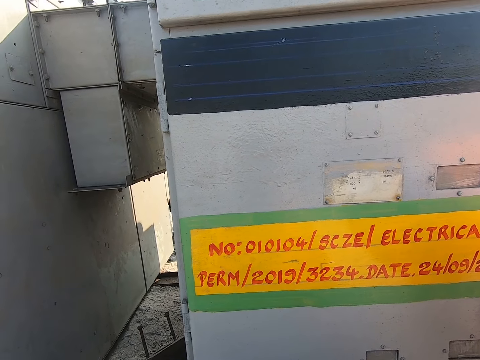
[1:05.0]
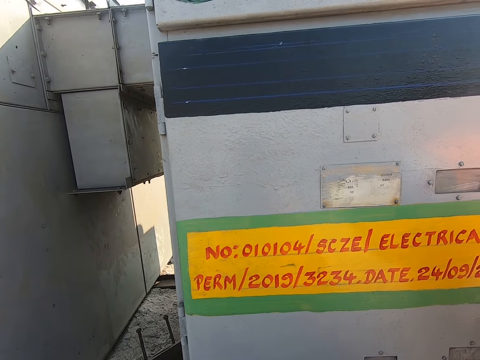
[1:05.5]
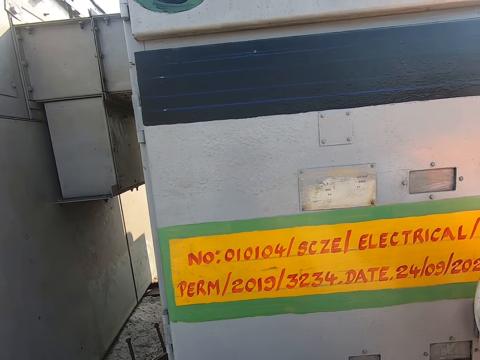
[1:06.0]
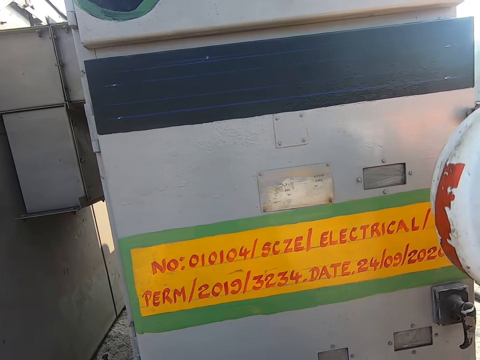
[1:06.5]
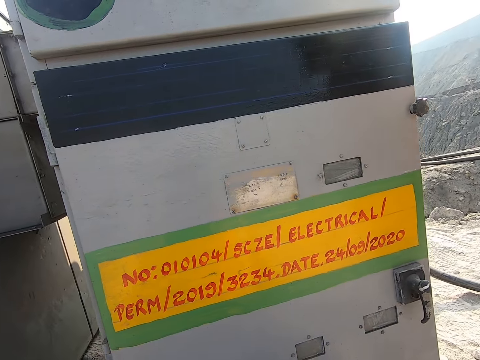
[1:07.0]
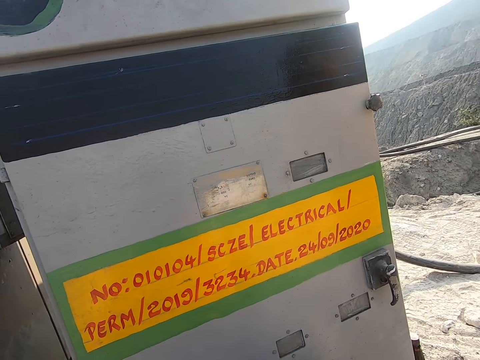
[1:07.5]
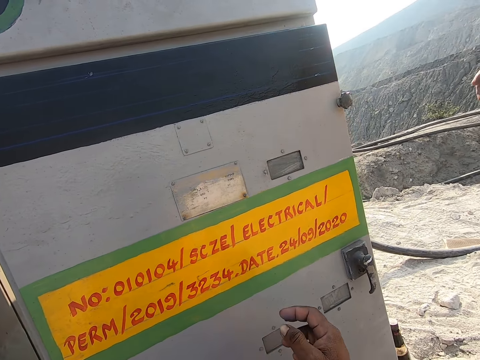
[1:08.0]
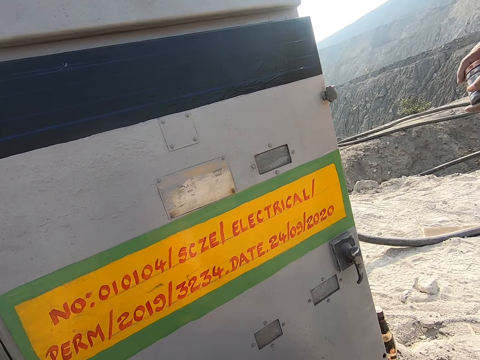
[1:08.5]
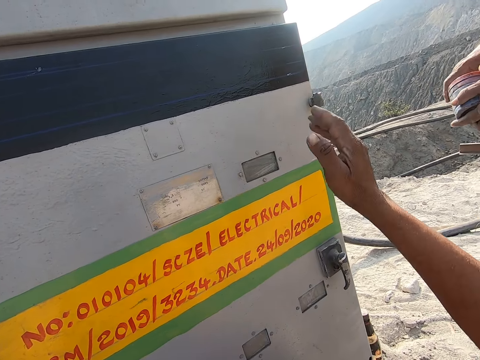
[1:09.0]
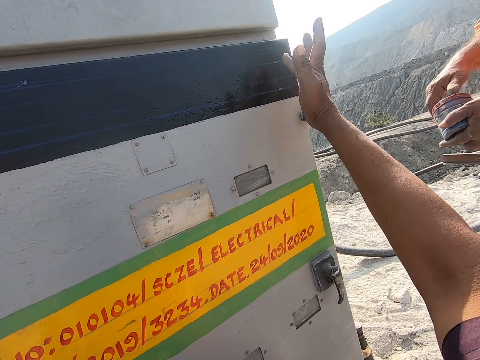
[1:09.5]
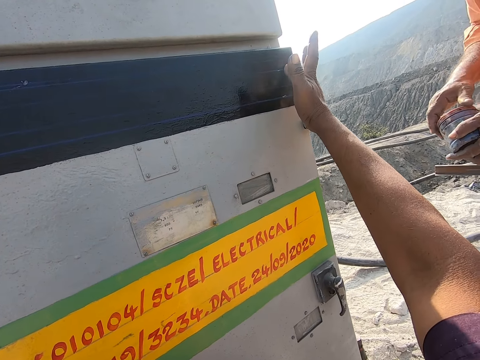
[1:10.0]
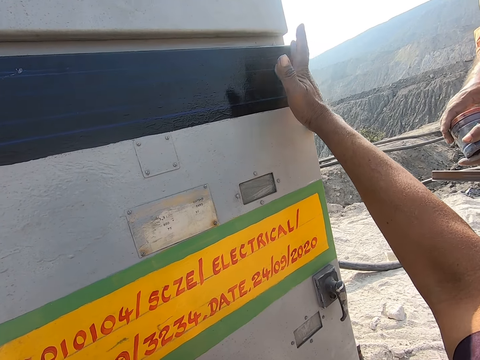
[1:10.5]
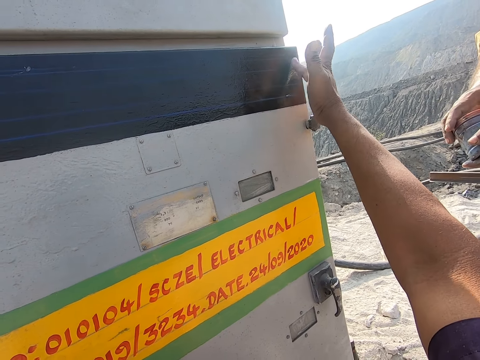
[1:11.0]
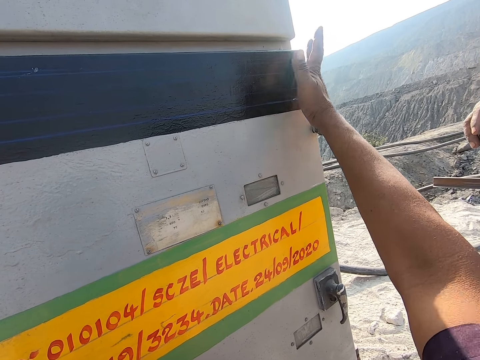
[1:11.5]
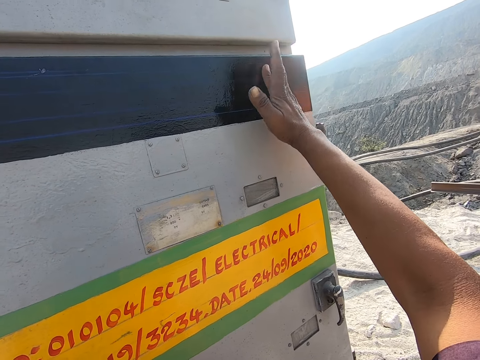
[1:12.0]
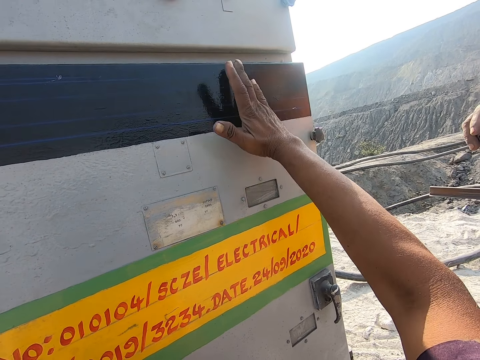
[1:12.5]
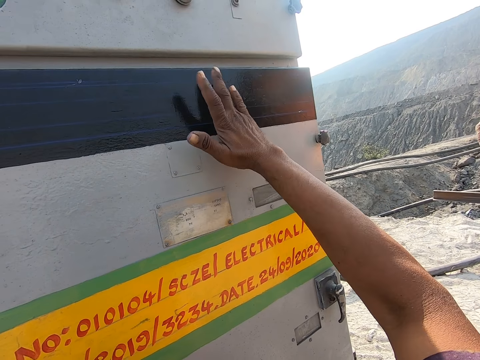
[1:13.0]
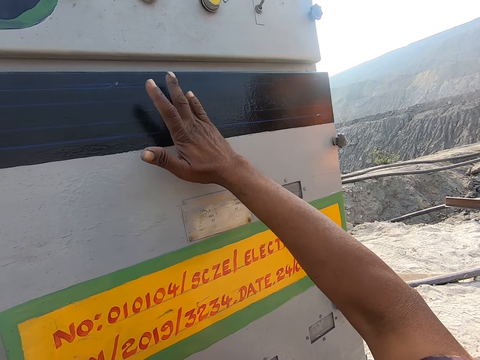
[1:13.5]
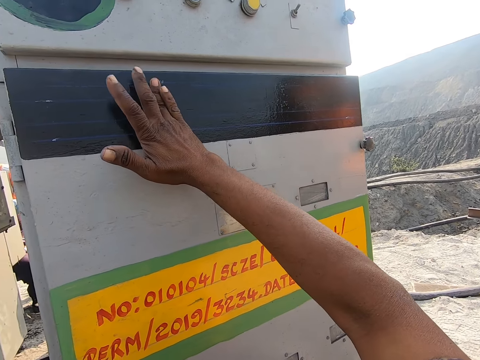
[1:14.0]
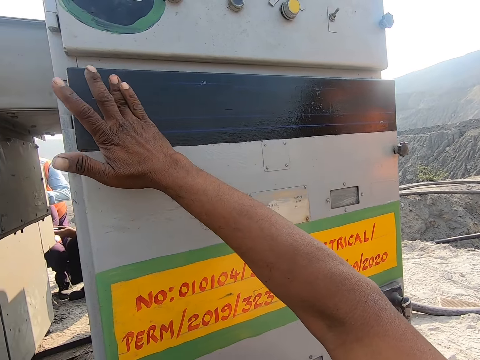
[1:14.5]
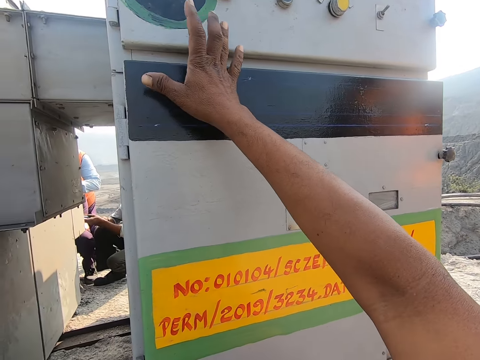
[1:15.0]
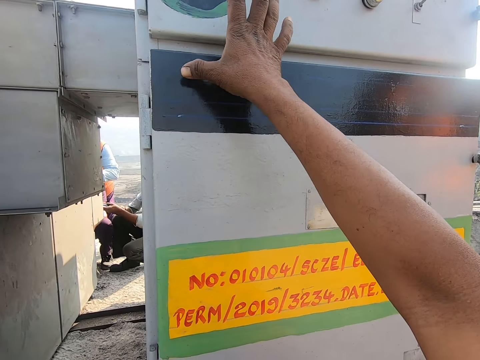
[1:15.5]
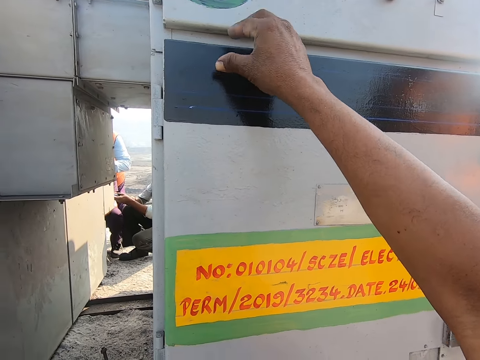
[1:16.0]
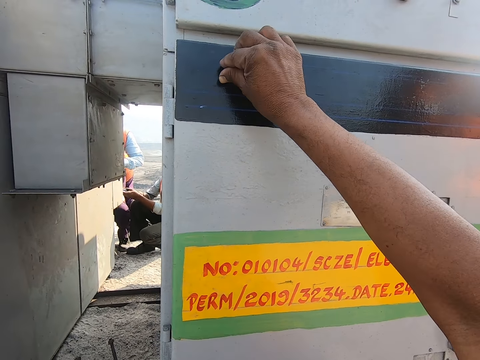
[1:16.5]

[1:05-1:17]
The camera wearer erases a line on the electrical machine with his hand.

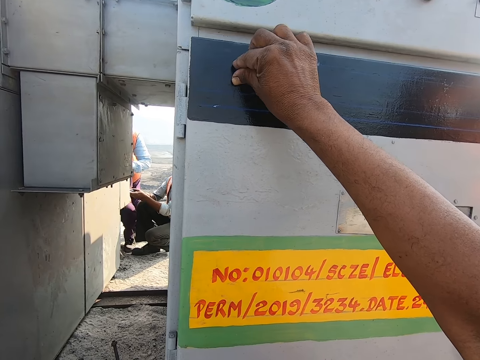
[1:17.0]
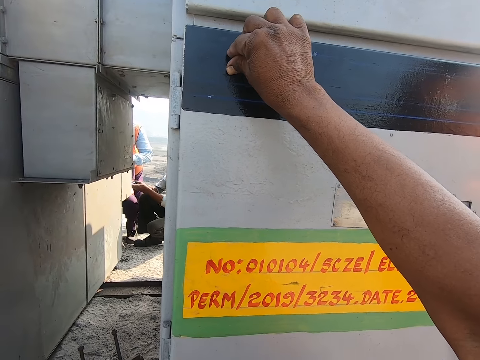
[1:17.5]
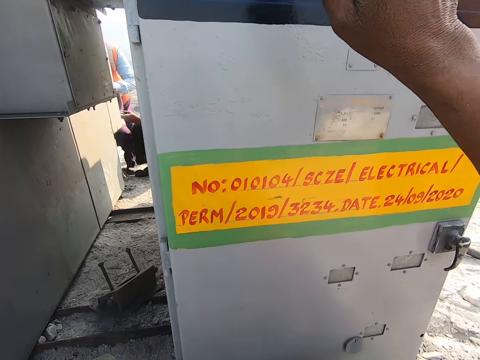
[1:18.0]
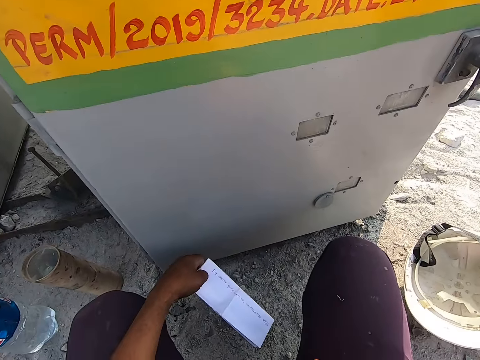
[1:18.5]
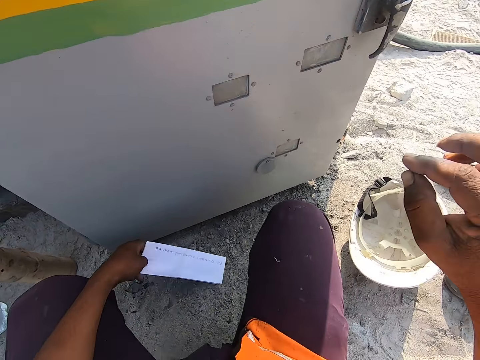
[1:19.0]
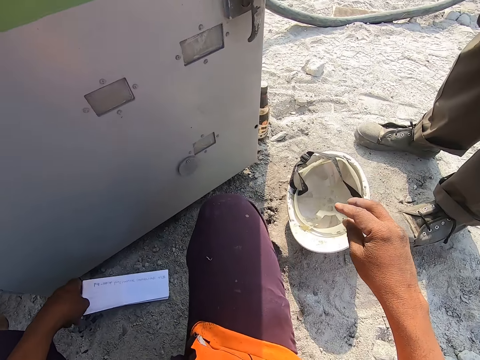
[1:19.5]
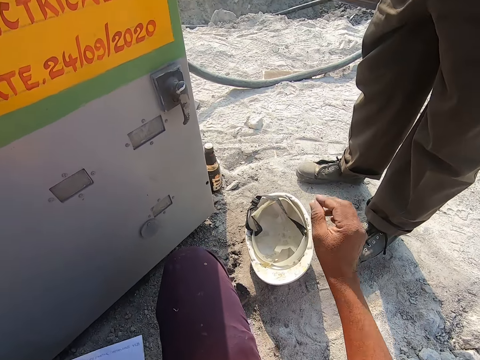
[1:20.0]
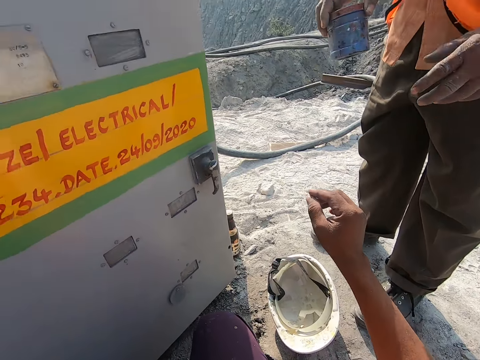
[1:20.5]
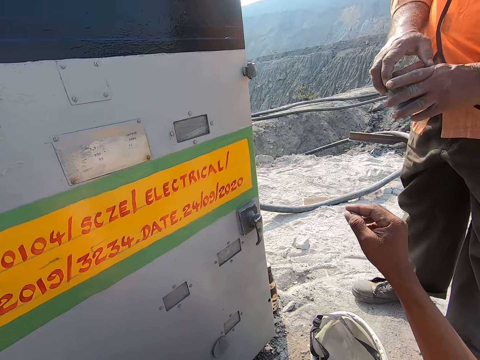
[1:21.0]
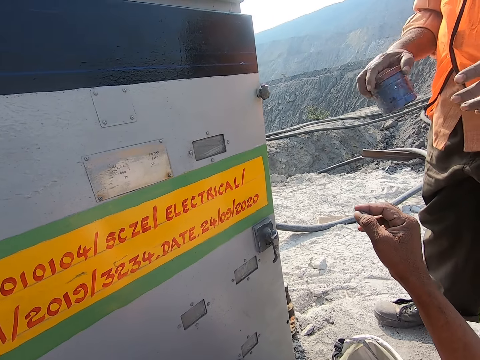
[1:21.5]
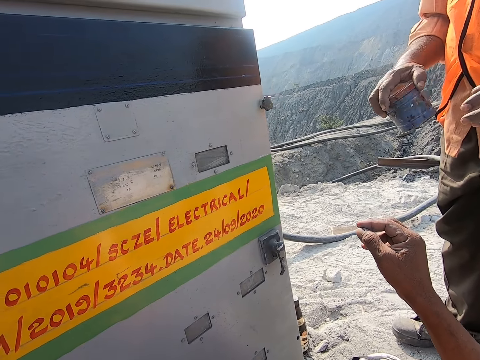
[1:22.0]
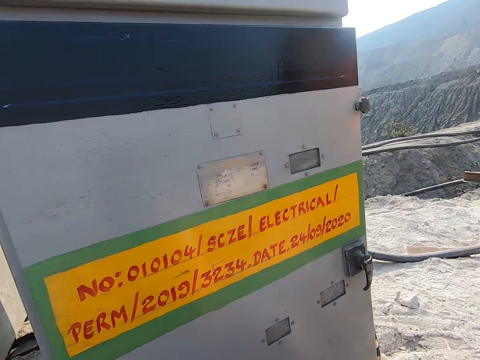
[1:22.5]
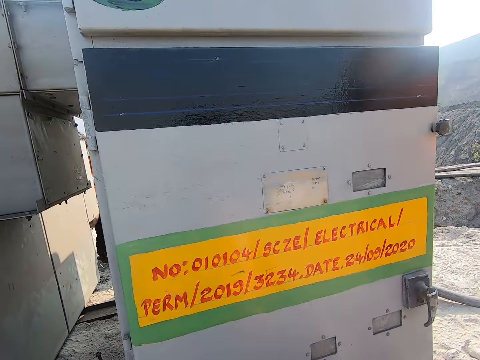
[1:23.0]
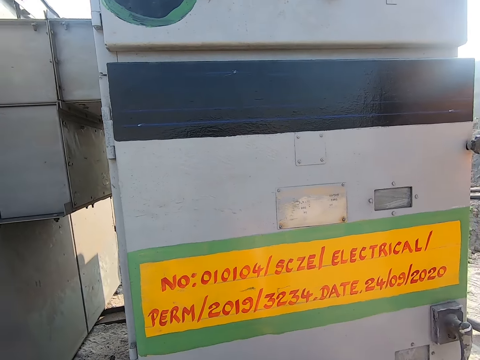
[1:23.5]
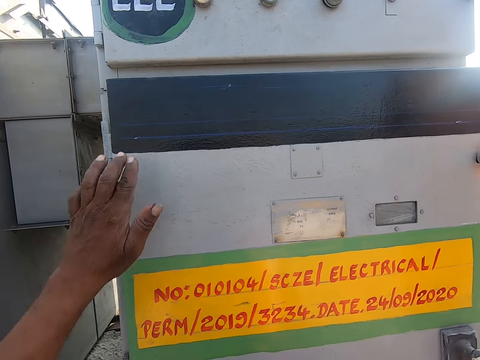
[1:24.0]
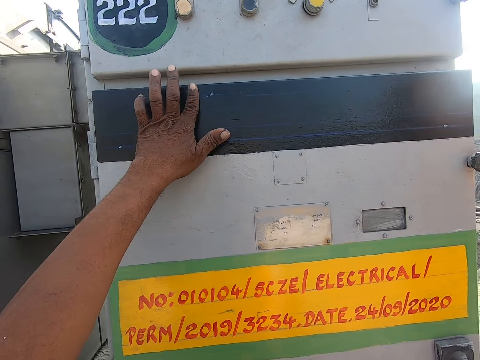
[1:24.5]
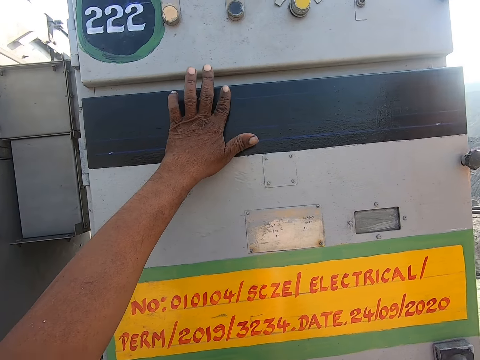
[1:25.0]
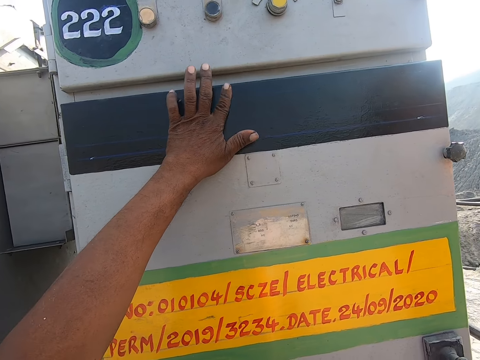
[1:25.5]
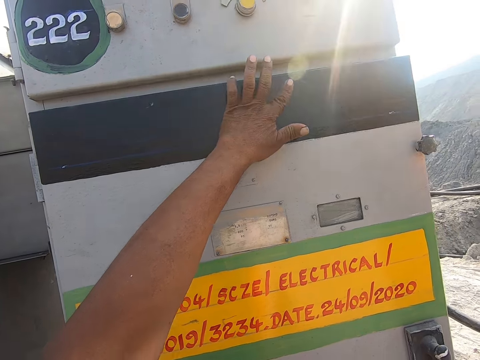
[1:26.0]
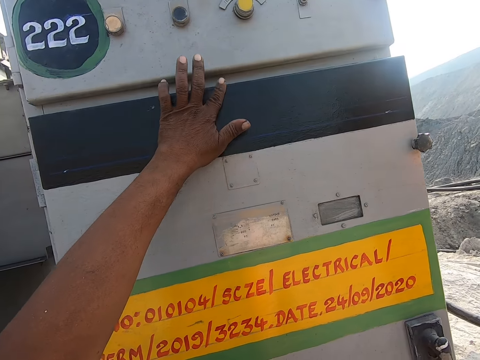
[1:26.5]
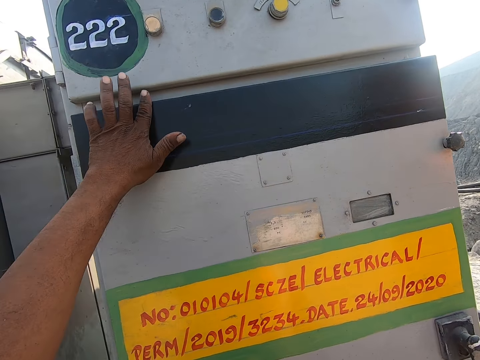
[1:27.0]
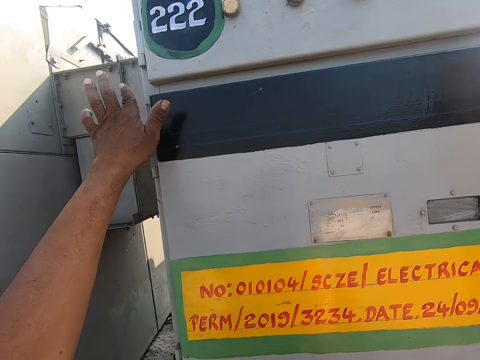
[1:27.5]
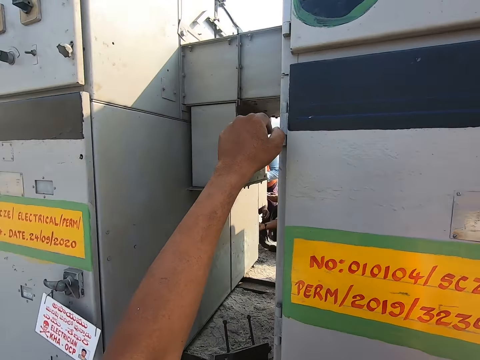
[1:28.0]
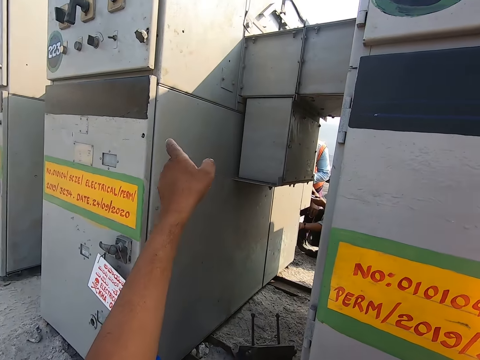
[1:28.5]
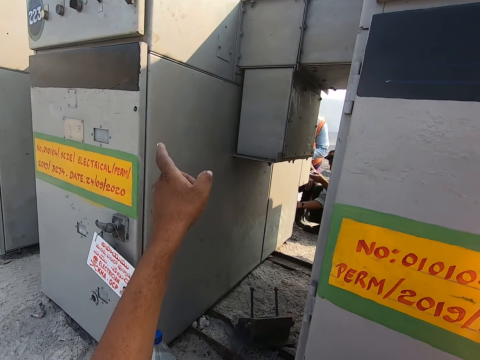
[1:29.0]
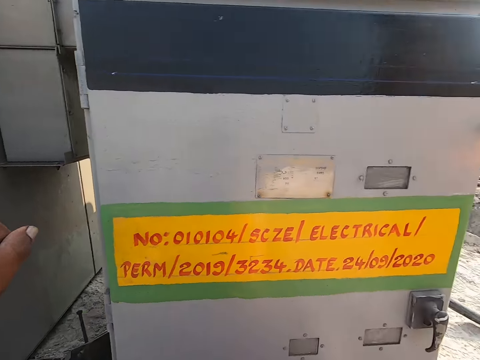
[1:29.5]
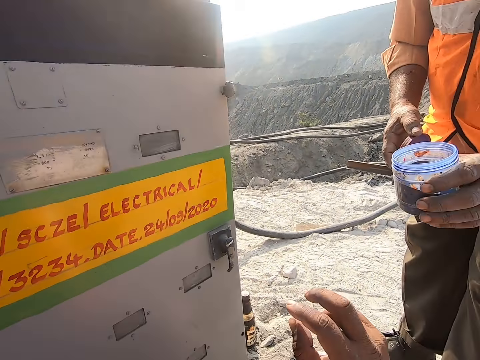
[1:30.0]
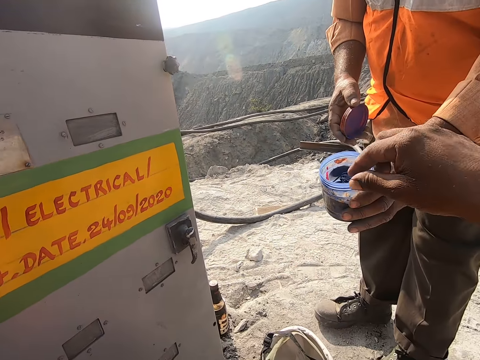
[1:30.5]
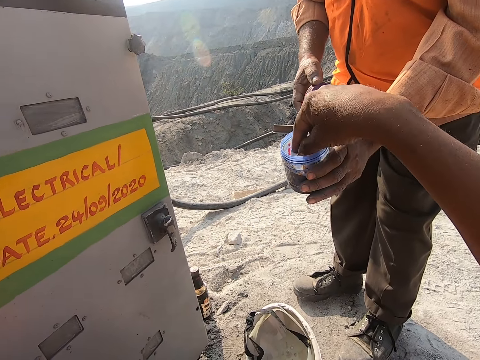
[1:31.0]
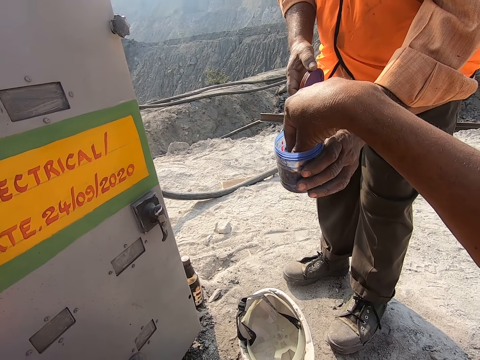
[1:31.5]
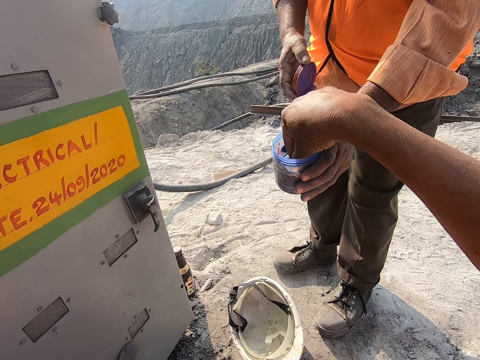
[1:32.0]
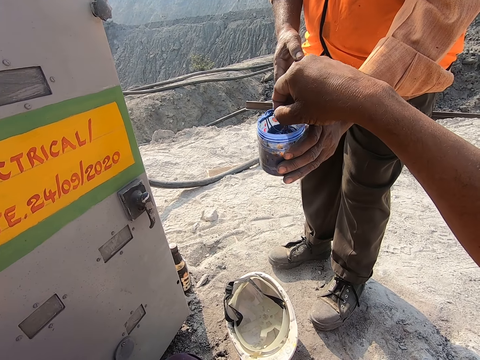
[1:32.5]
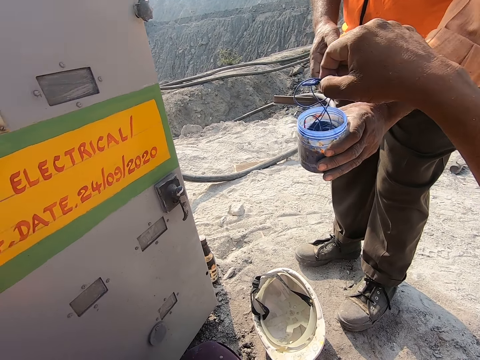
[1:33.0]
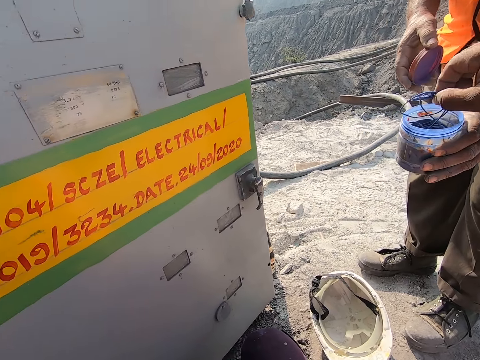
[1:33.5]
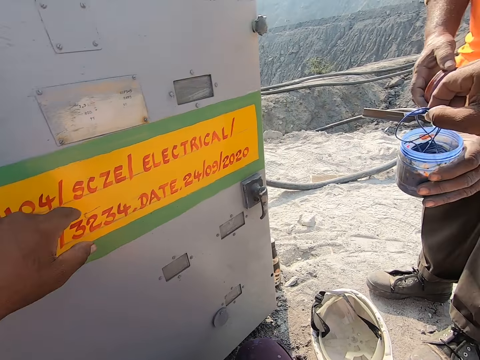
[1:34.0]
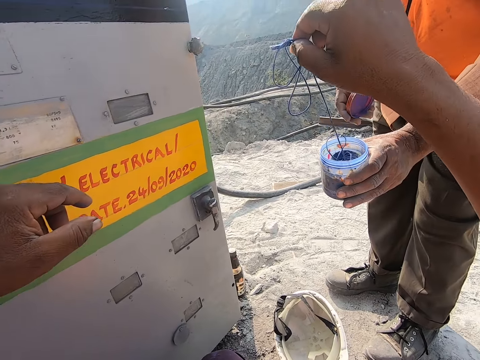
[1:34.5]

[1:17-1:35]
The camera wearer looks at the paper. He looks around. He gestures with his hands. He talks to a person. The person shakes the tin. The camera wearer looks at the writing on the electrical machine. He erases a line on the machine with his fingers. He points at the machine with the finger. He picks up a string in the tin.
